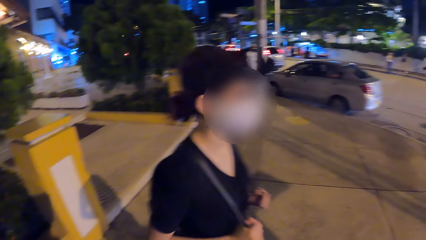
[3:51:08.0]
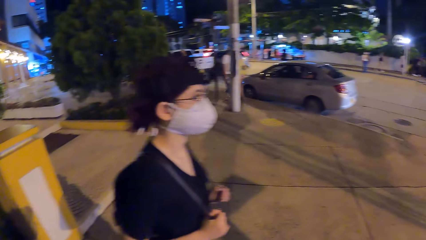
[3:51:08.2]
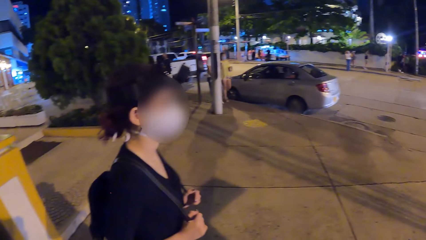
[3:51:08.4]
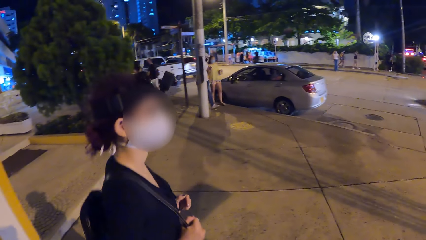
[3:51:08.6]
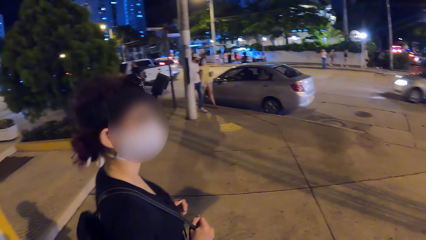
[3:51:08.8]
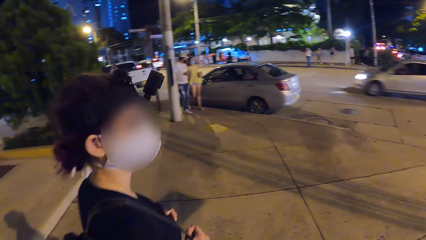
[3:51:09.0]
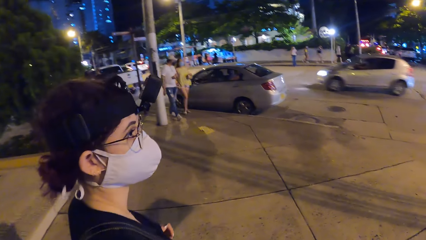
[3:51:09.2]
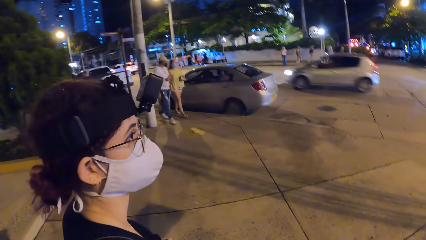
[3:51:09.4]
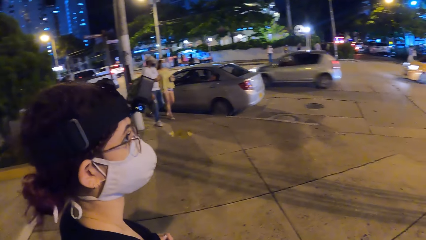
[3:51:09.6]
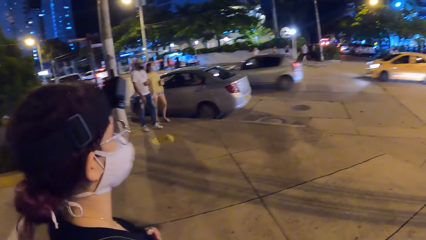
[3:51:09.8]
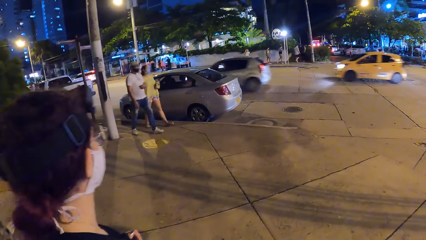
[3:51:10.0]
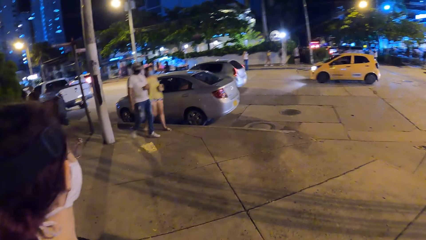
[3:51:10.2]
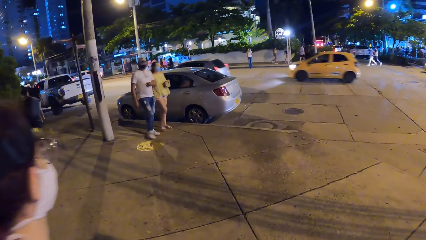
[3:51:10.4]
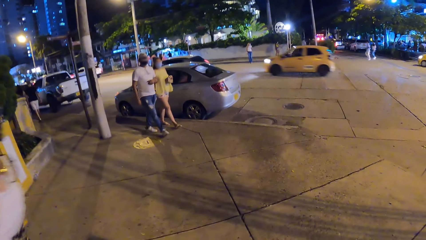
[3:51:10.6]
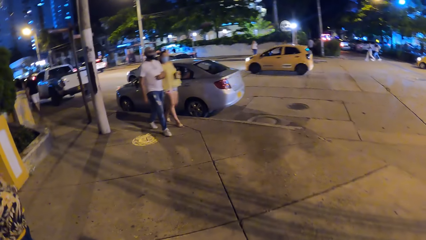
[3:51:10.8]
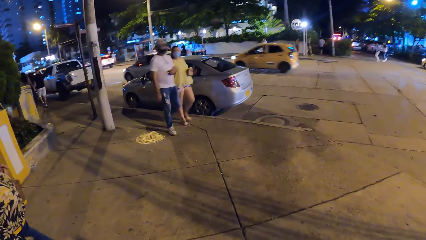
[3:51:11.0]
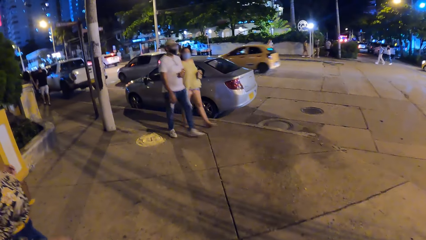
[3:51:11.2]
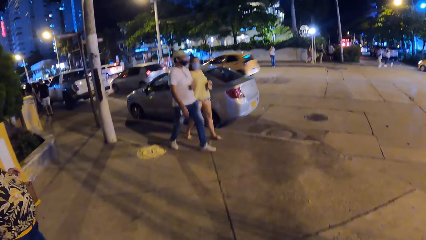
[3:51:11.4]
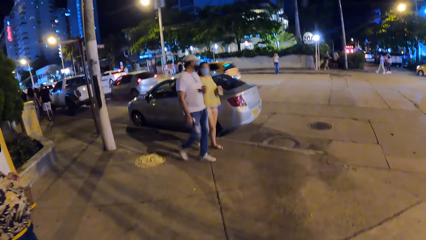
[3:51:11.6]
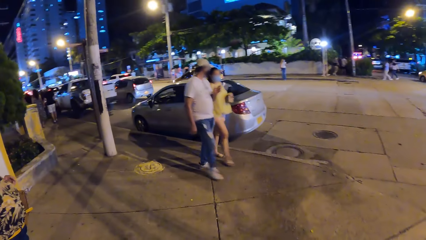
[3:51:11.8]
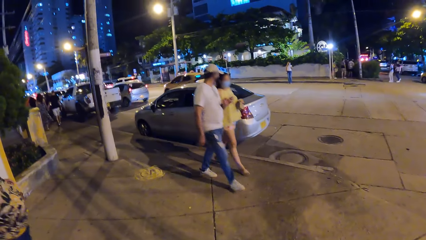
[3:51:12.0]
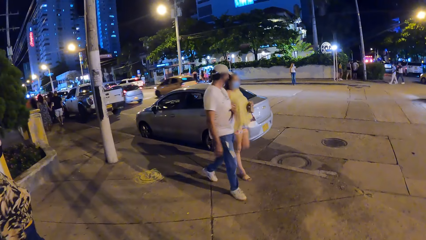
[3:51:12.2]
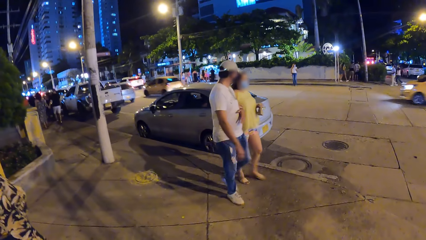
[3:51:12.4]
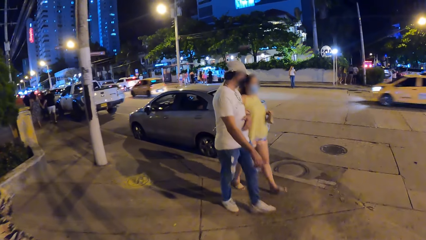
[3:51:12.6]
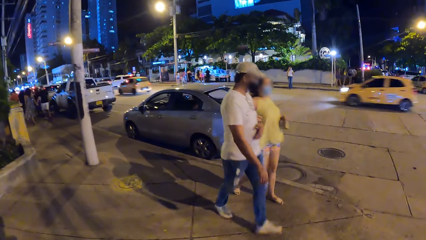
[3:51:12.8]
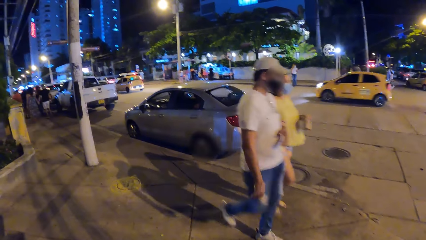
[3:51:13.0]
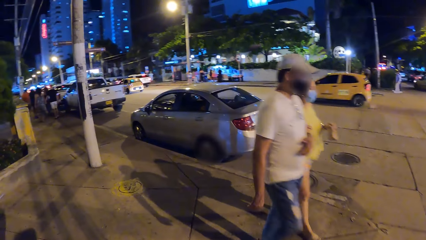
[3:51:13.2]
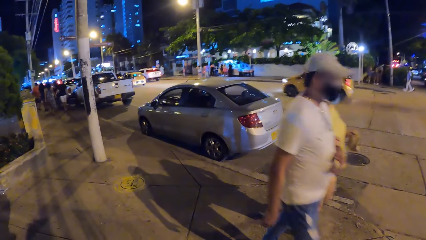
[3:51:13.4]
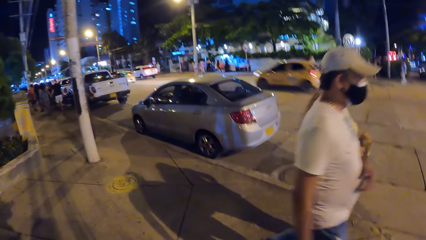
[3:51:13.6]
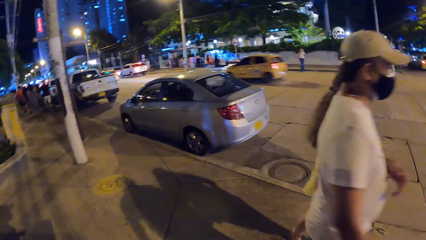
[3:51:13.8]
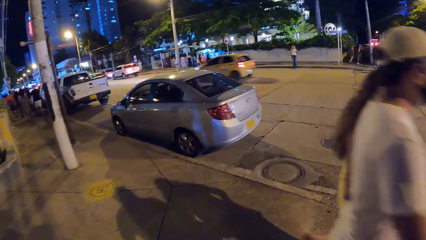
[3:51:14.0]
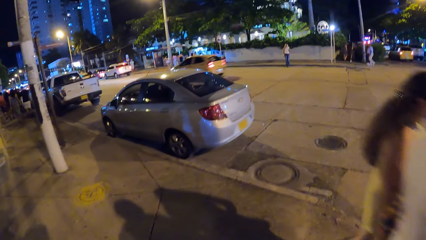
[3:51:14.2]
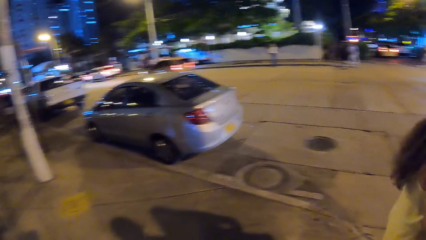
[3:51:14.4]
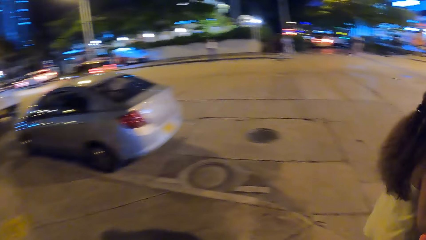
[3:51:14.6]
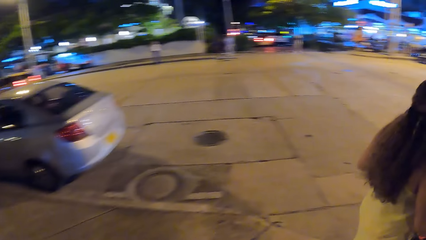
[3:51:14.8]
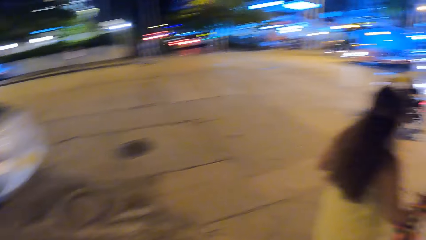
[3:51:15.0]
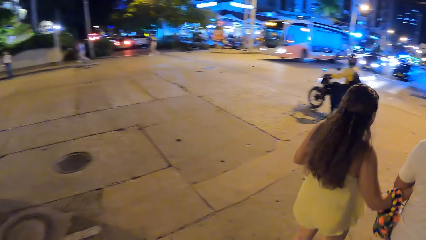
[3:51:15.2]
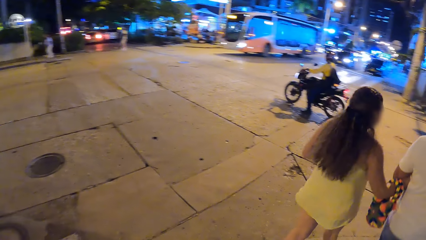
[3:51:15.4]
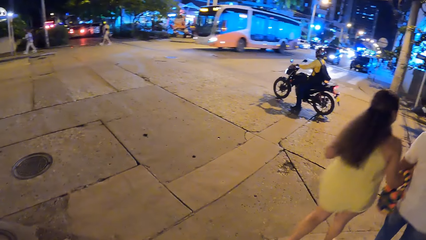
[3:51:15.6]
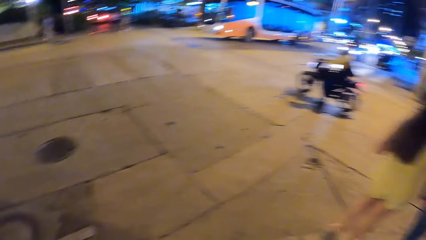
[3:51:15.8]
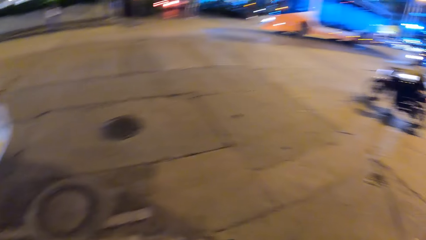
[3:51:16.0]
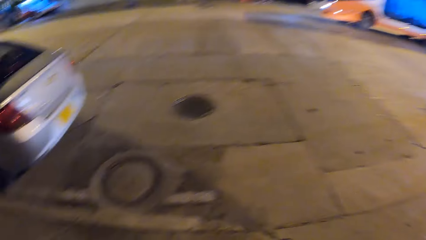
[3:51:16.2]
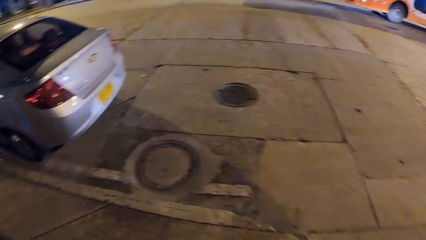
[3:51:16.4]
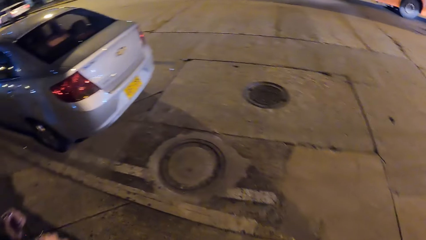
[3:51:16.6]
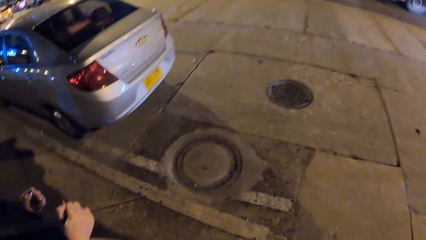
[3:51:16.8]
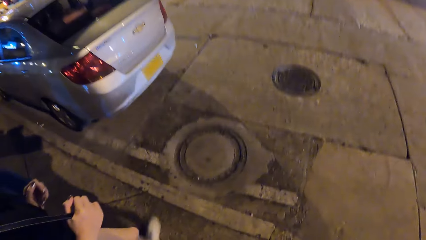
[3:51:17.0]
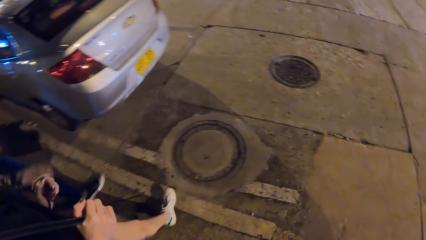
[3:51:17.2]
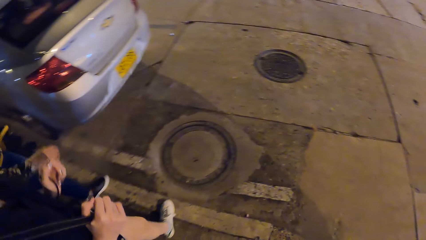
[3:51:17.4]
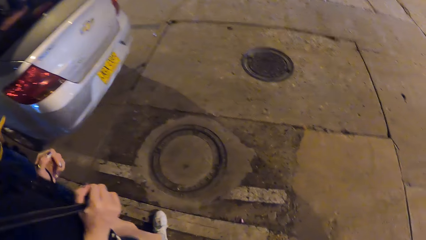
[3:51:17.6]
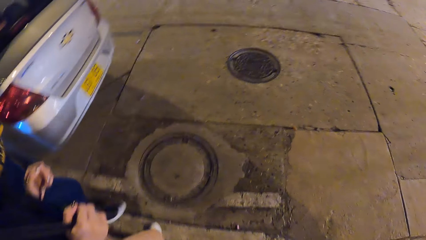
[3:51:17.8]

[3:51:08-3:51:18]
The camera wearer walks with a lady and another lady. A woman walks past the camera wearer on the walkway. A man walks past the camera wearer on the walkway. The camera wearer looks around the road.

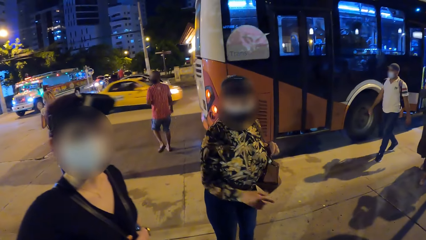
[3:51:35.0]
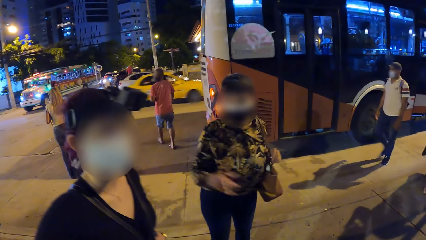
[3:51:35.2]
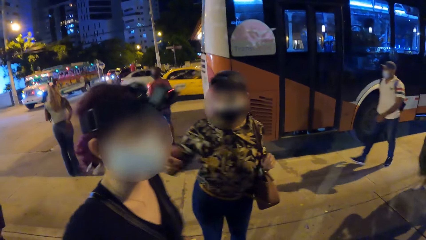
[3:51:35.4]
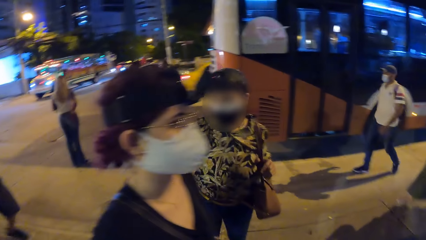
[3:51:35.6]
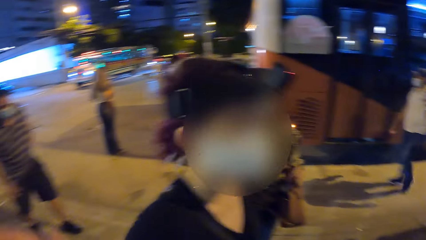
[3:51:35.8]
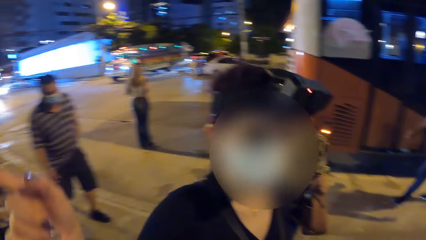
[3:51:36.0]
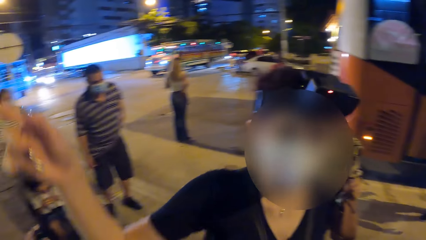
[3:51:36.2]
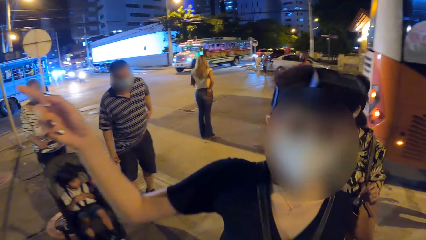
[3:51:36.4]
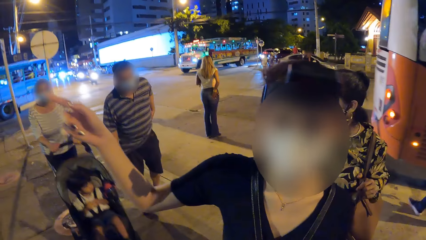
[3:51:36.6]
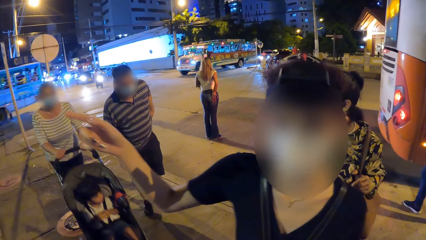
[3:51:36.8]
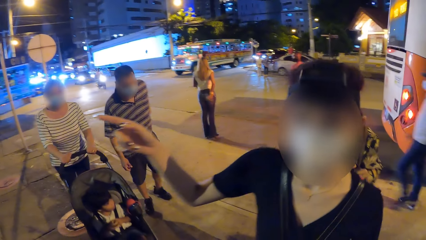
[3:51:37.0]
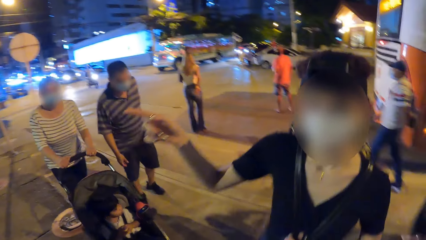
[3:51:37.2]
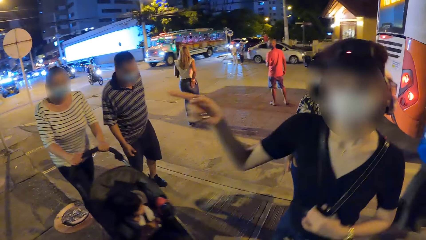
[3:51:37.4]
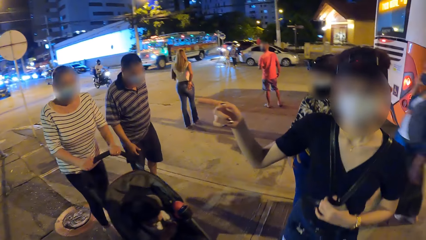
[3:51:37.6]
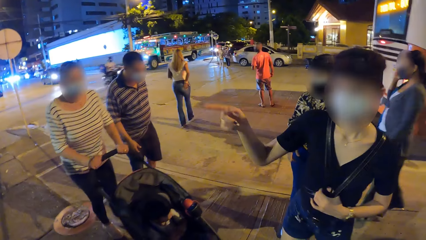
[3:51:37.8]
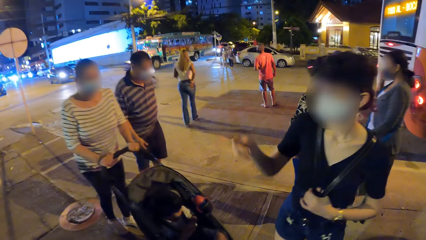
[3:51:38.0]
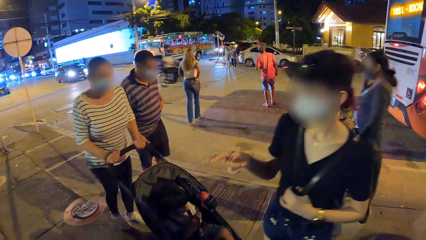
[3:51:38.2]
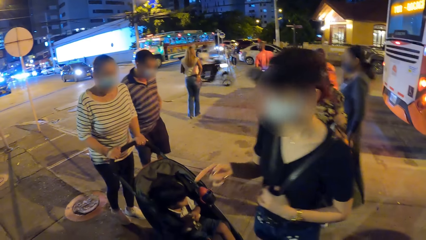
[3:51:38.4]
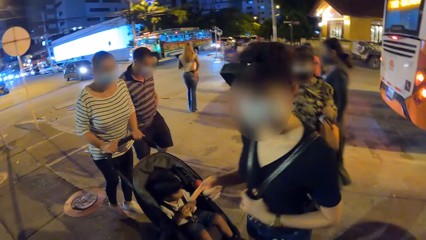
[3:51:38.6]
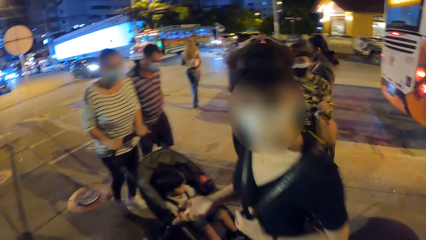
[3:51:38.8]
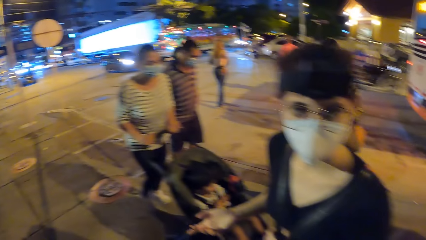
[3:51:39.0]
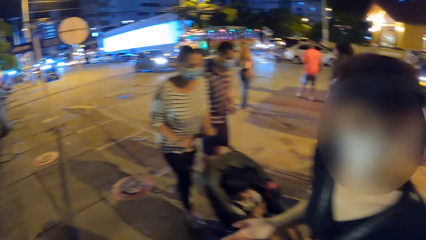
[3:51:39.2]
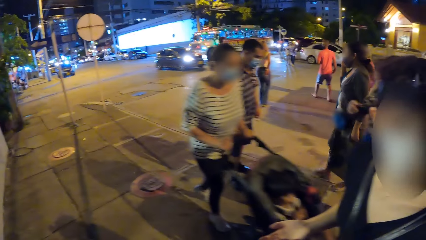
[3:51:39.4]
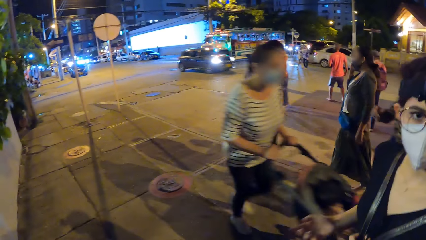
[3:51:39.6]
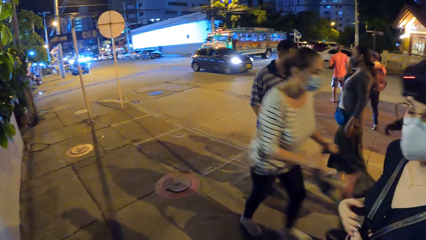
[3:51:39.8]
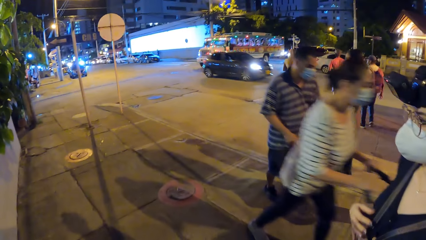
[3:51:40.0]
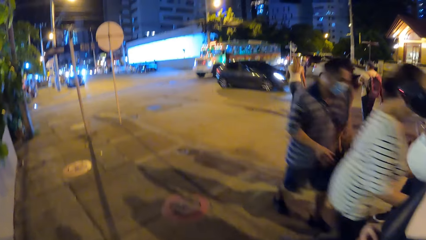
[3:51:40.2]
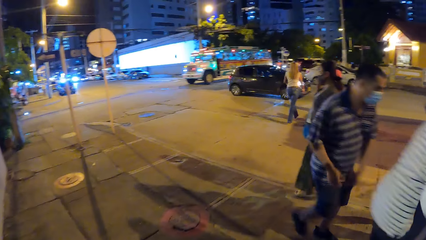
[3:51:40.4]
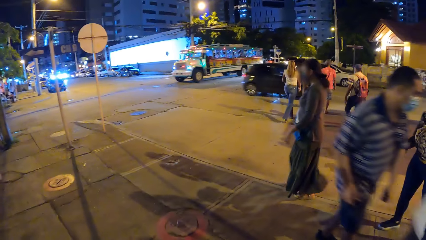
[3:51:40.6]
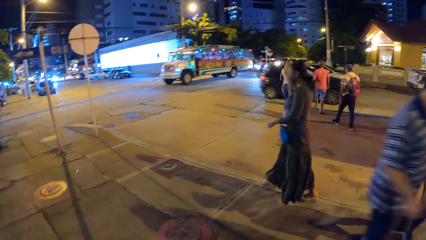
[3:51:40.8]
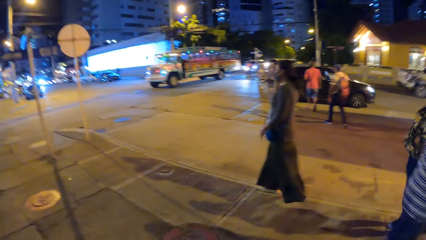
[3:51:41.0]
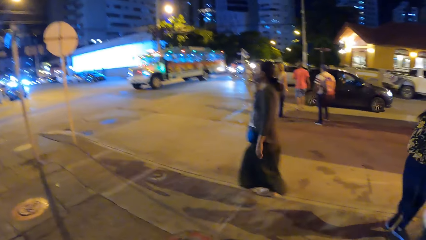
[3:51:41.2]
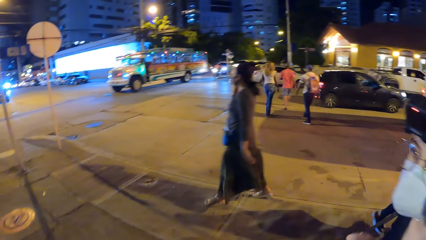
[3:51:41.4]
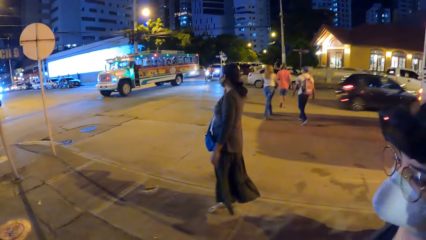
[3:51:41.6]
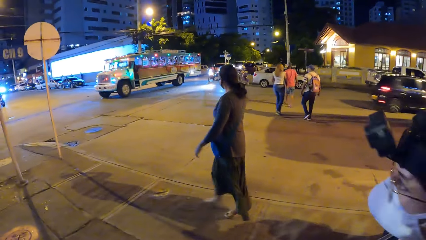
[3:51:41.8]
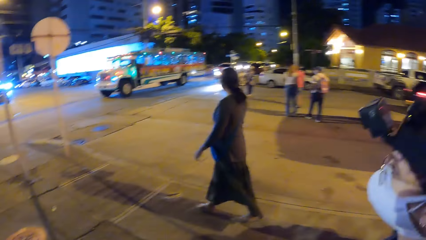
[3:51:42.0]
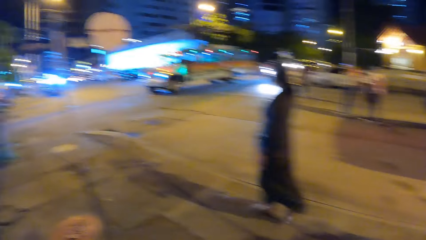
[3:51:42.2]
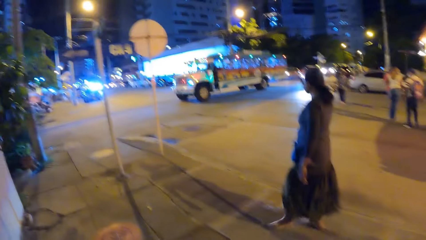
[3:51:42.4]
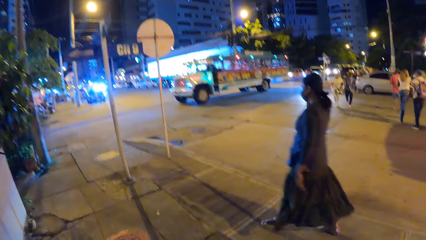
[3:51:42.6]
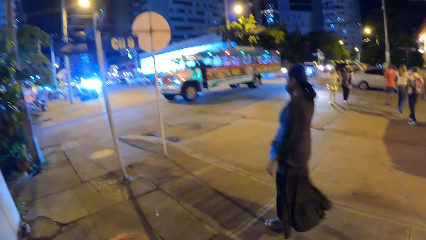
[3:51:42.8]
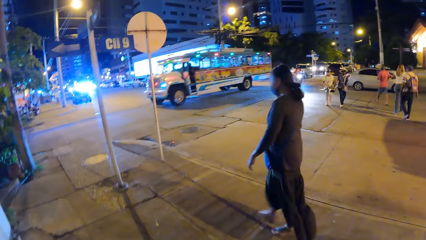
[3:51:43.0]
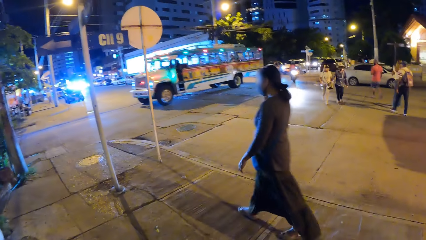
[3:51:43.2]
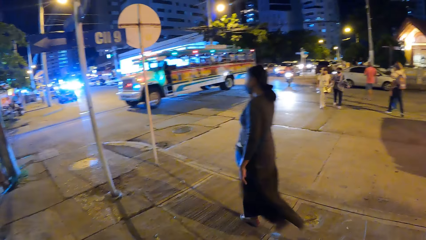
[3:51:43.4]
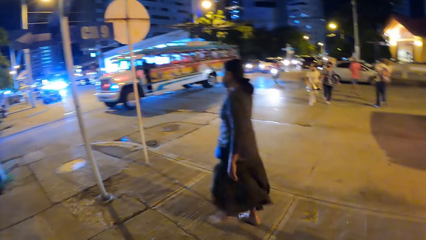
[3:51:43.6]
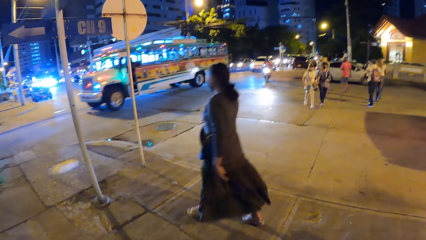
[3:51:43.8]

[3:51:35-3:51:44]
A lady makes gestures by hand. Another lady stands on the pavement with the first lady and the camera wearer. A woman pushes a stroller with a baby on the walkway past the camera wearer. A man walks past the camera wearer on the walkway. The camera wearer walks on the pavement beside the first lady.
